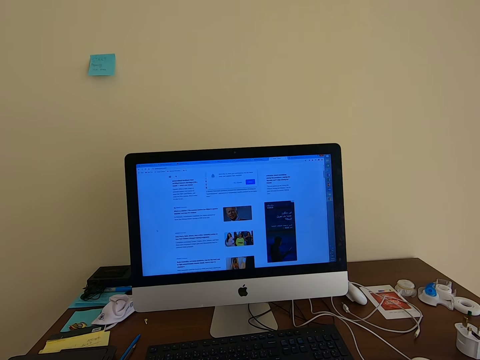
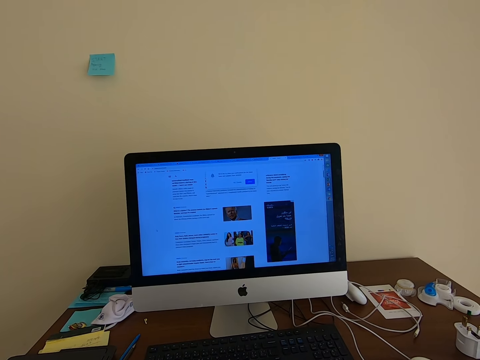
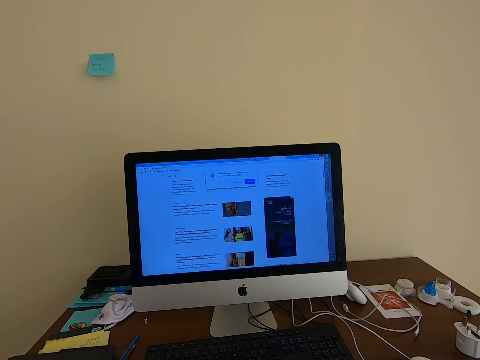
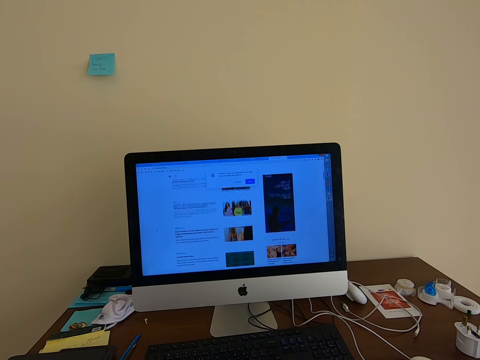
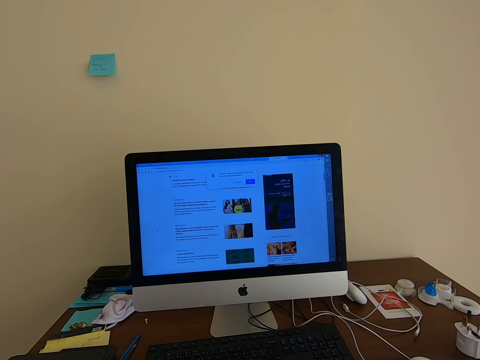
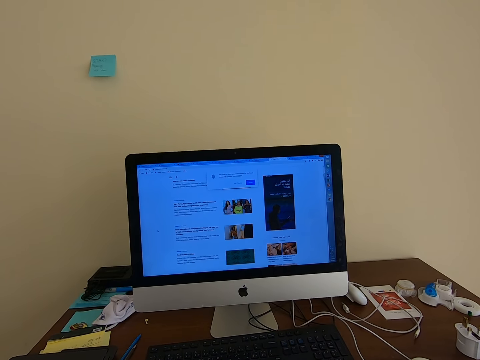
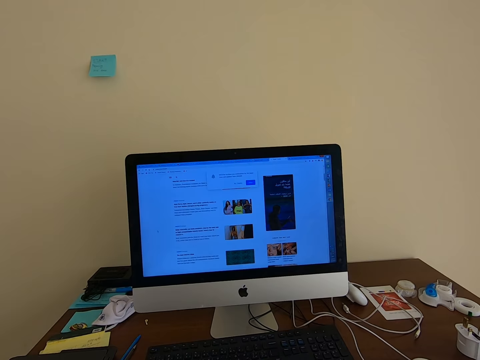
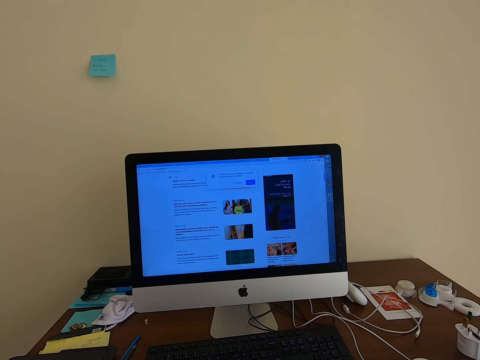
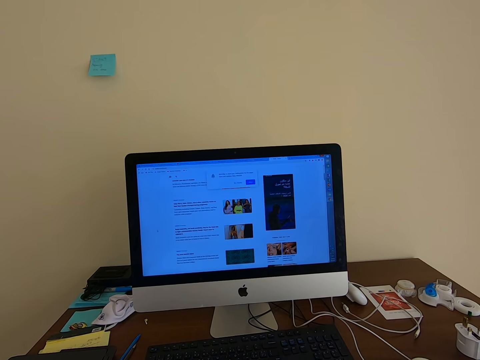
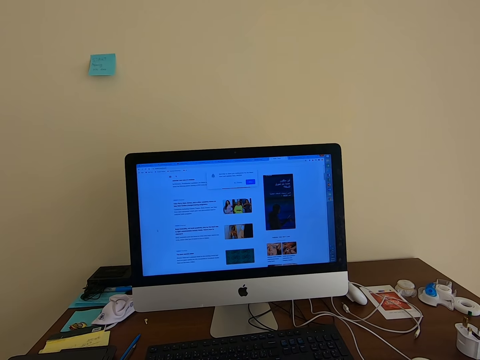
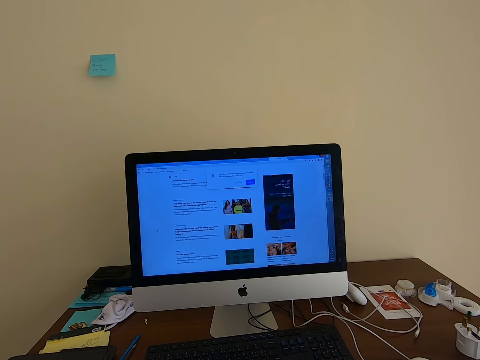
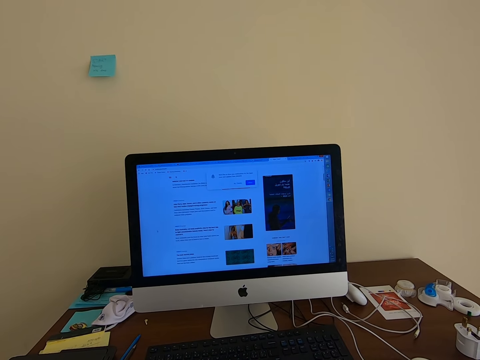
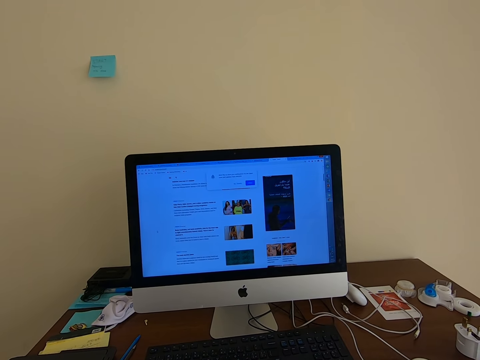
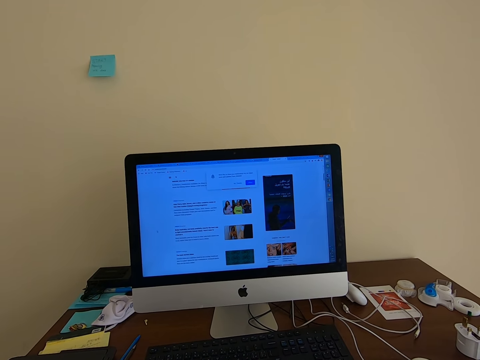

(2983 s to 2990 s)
The camera wearer scrolls the mouse.

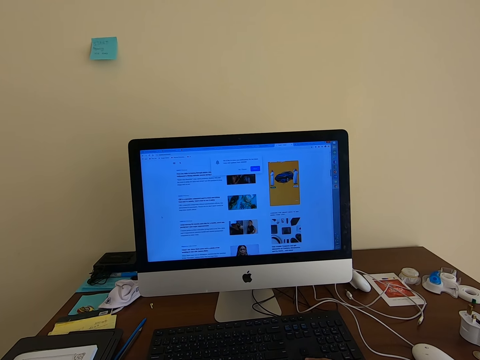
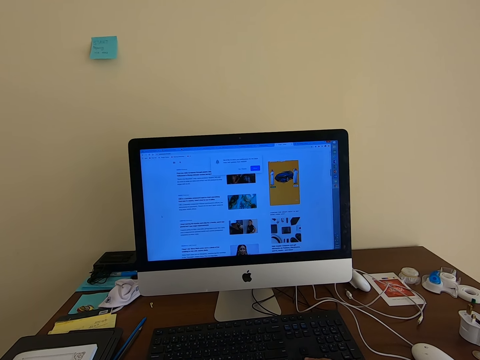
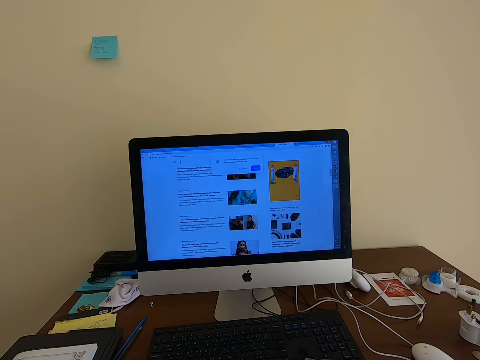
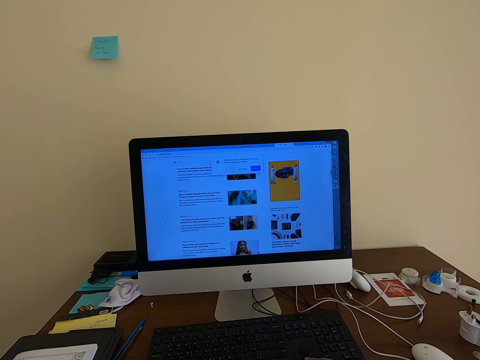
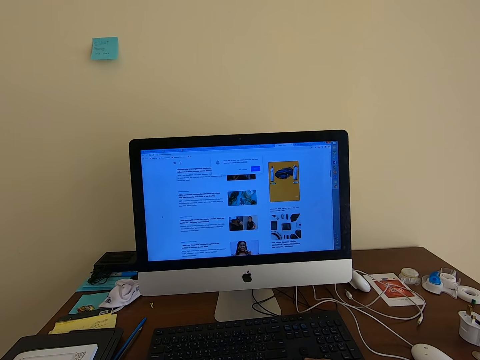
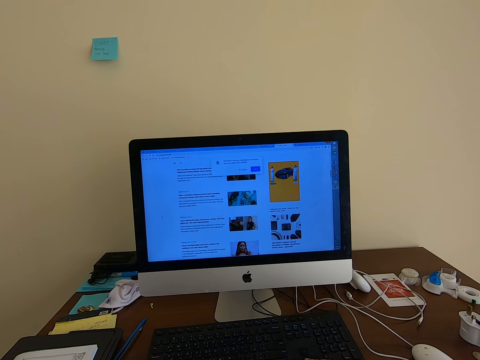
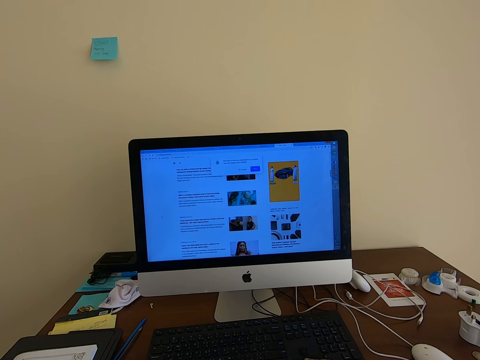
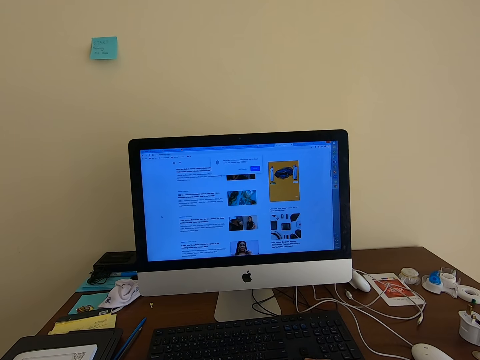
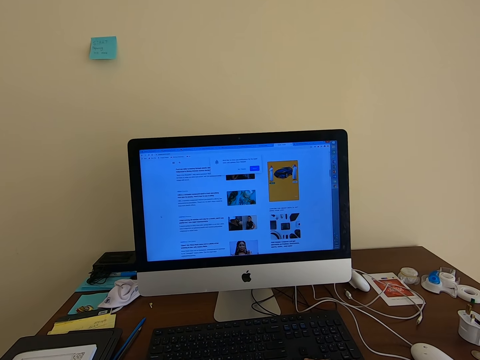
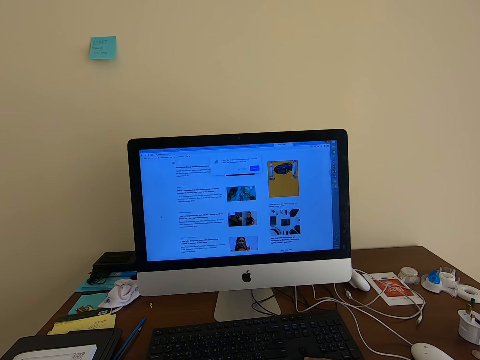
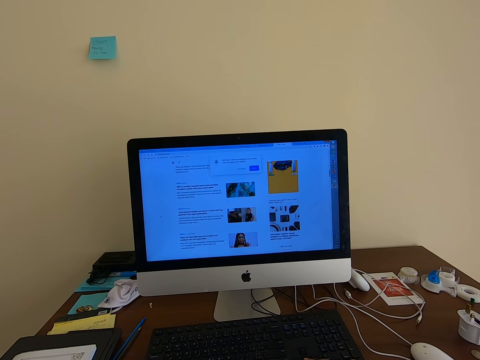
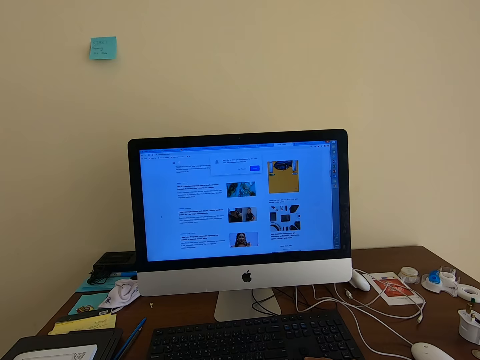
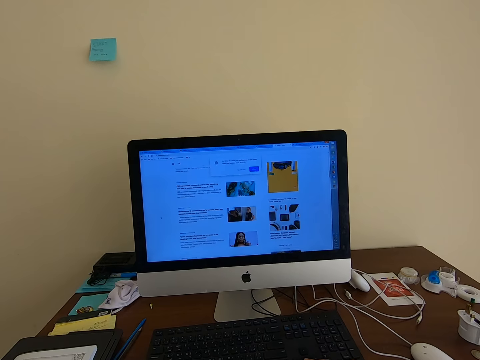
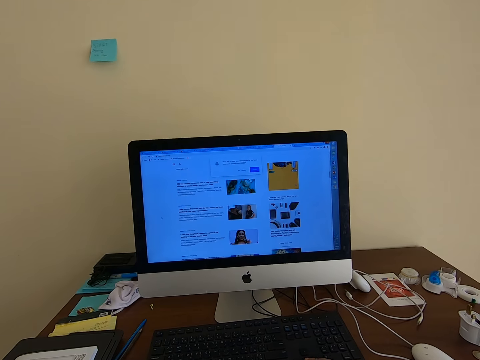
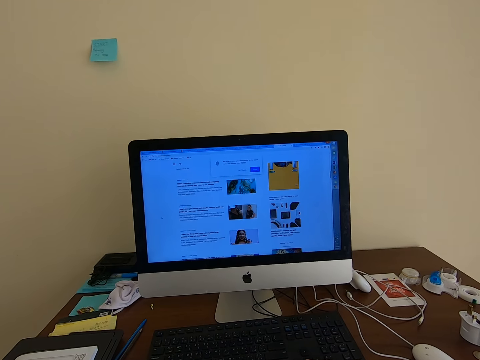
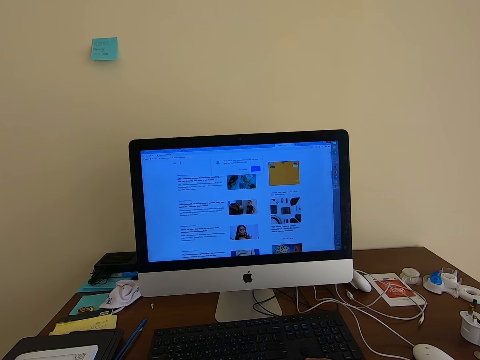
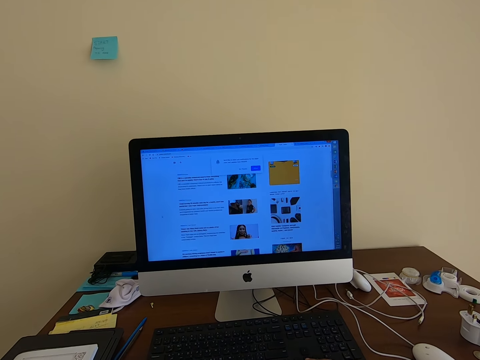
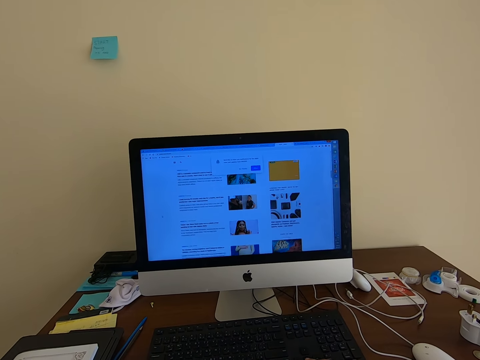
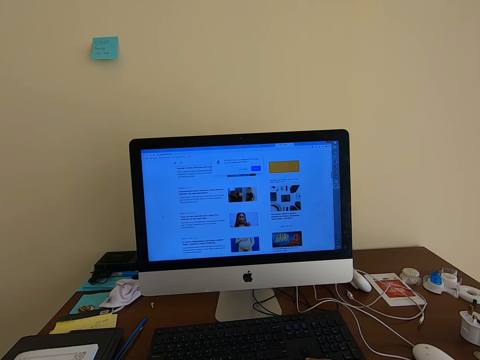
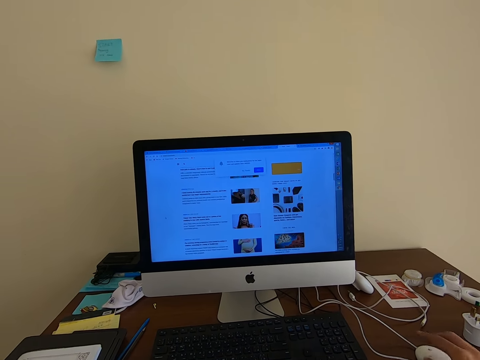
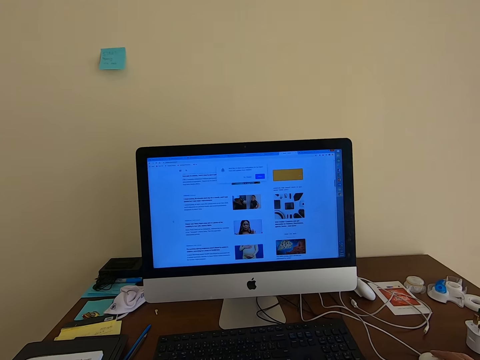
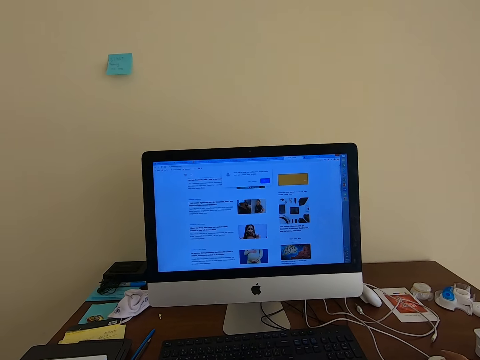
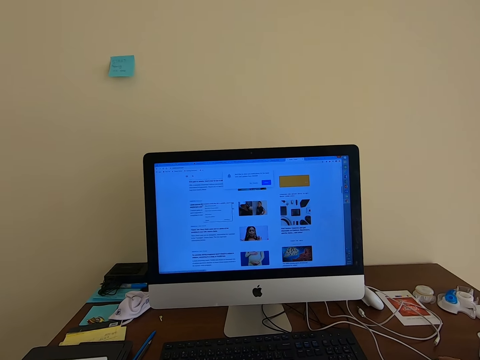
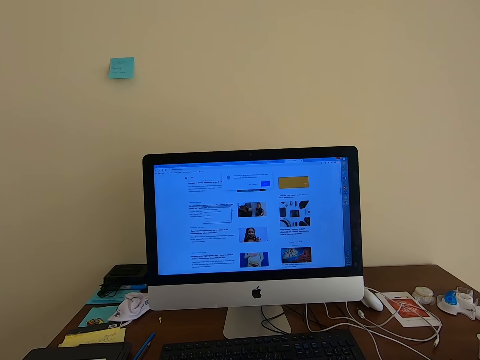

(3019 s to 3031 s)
The camera wearer scrolls the mouse.

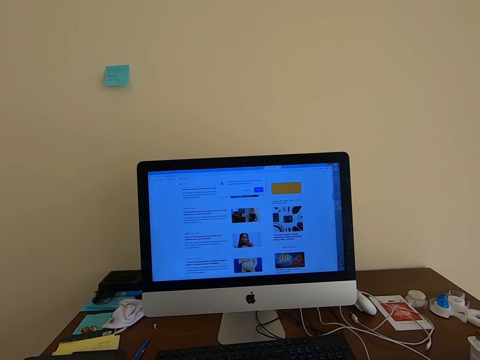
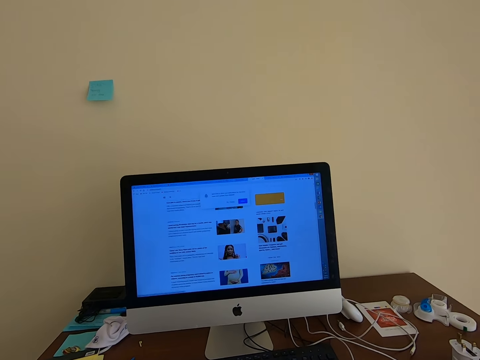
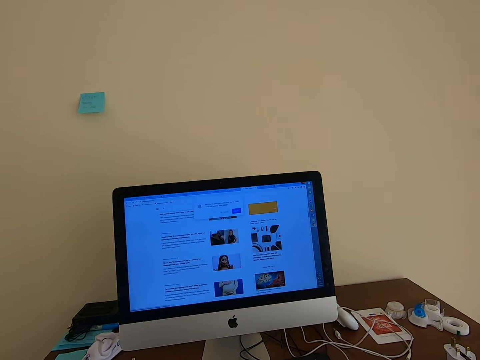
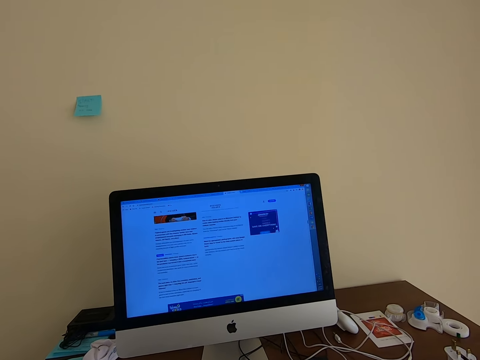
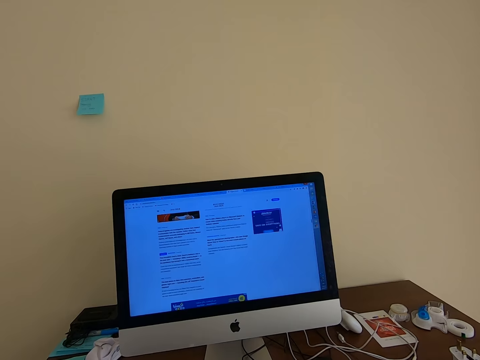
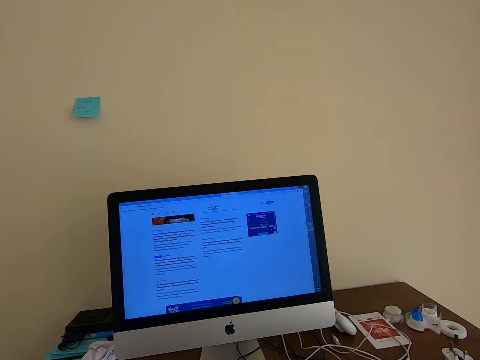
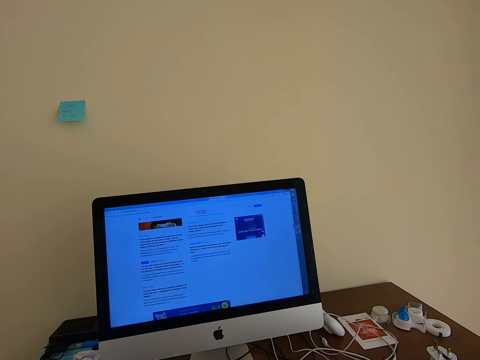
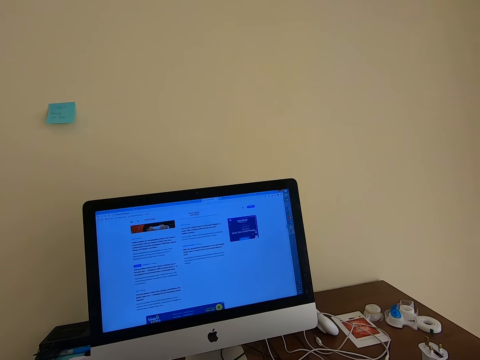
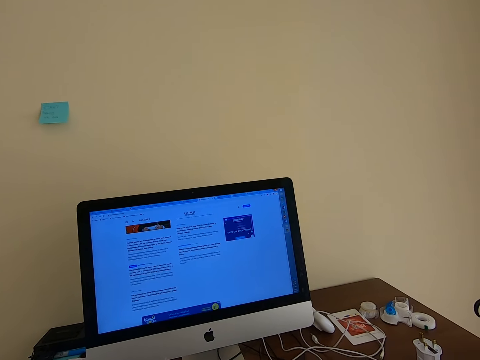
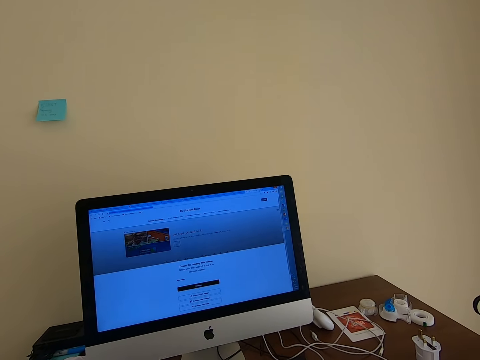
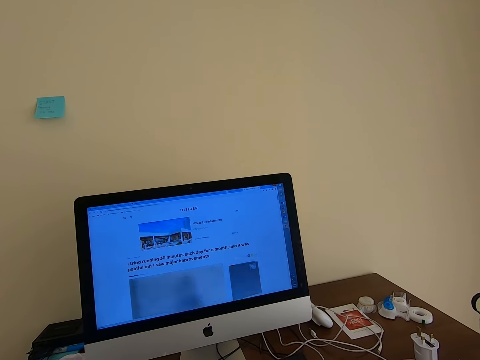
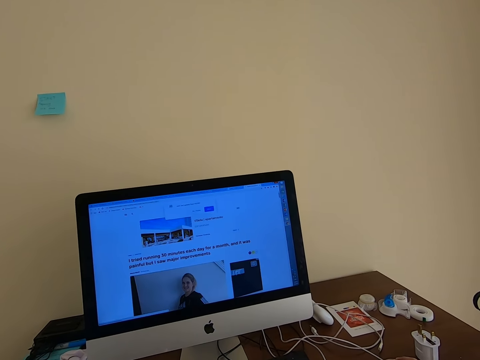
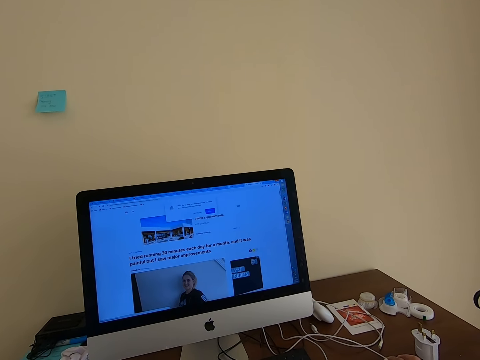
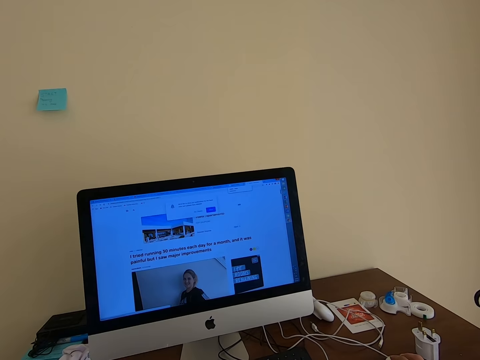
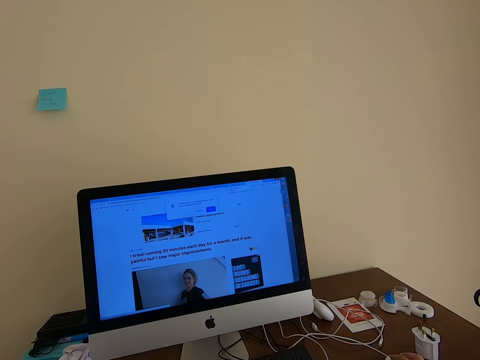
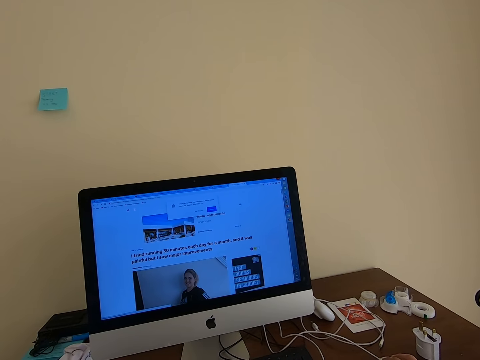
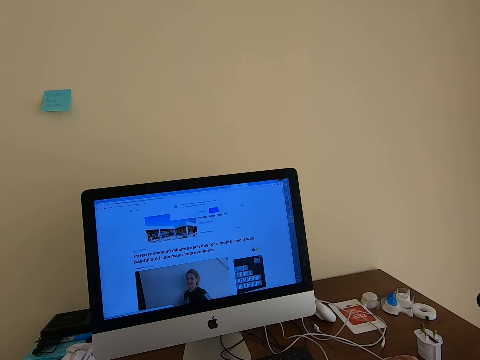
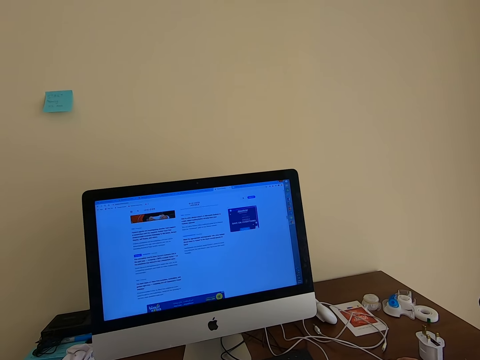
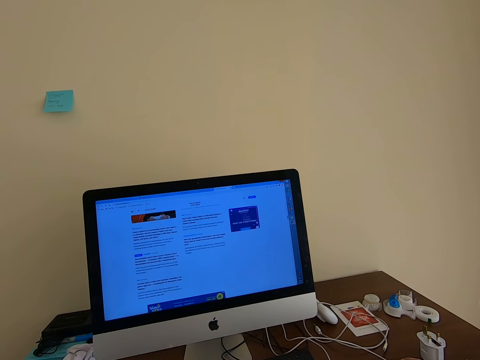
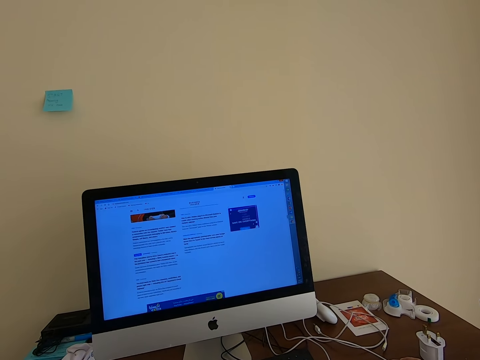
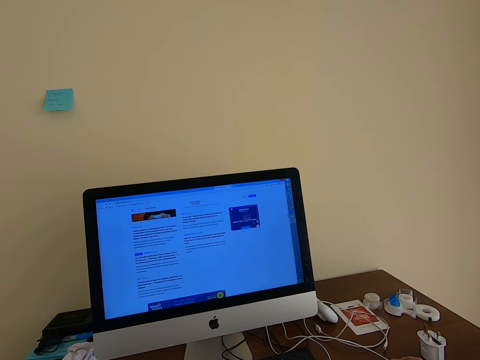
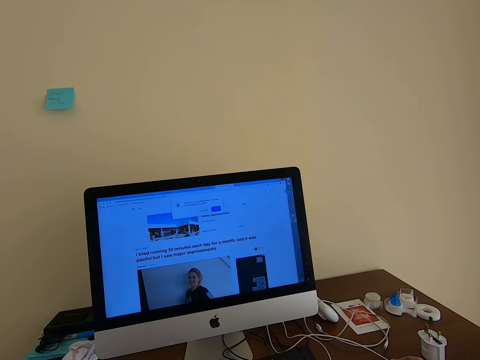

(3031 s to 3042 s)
The camera wearer presses the mouse.
